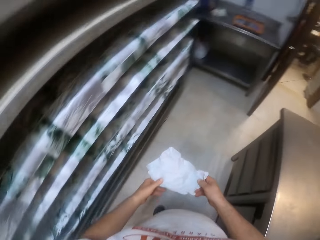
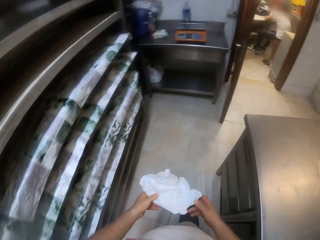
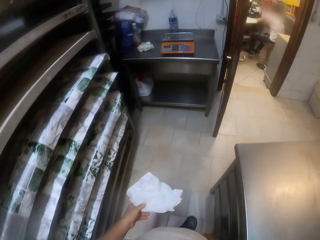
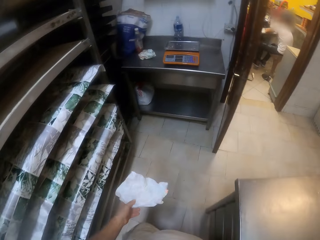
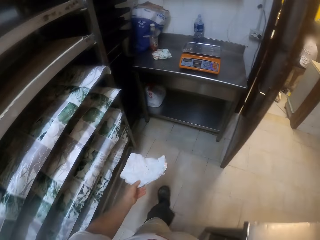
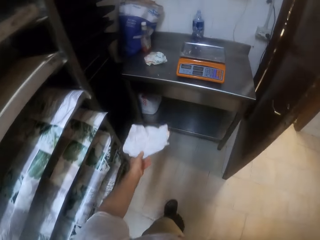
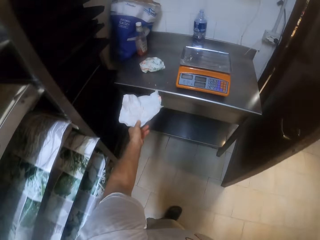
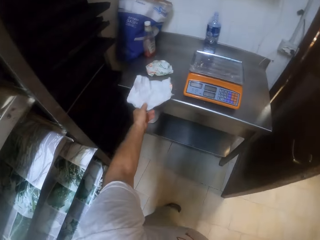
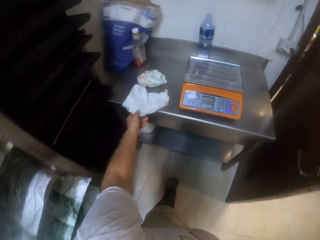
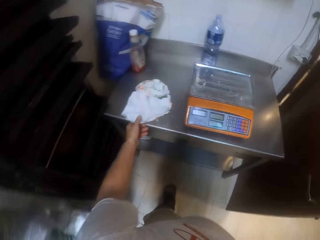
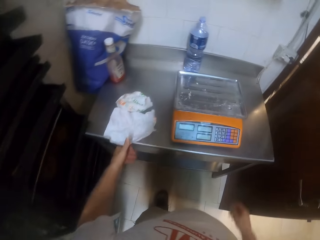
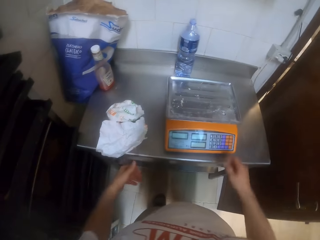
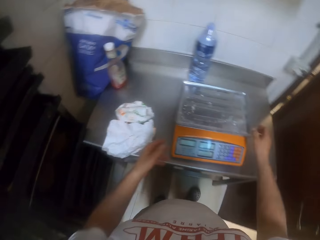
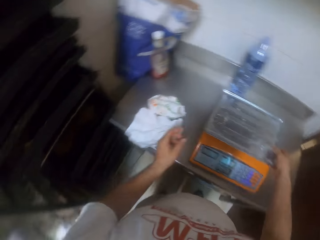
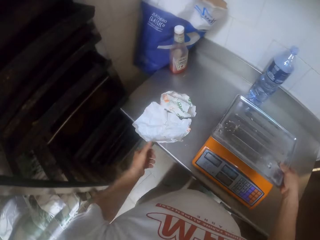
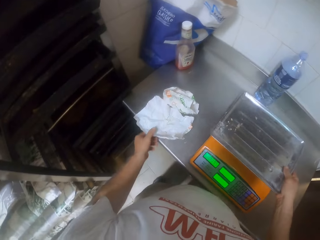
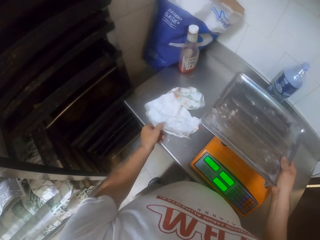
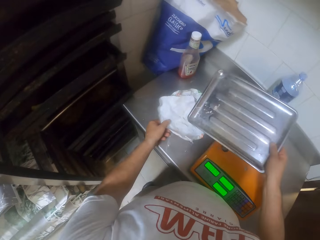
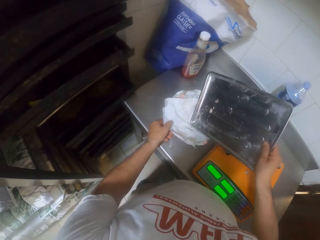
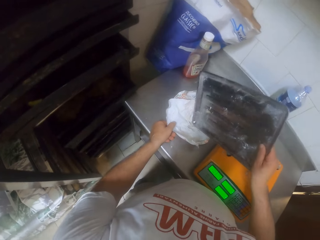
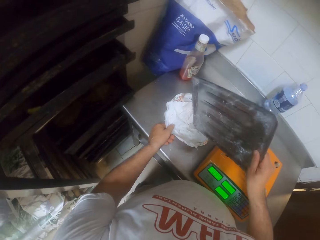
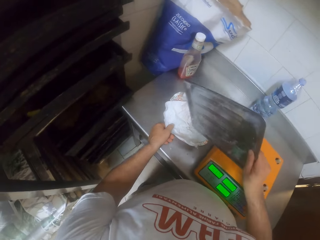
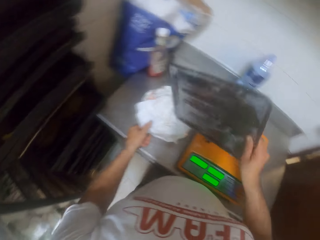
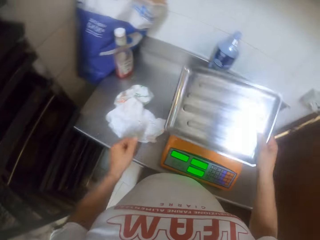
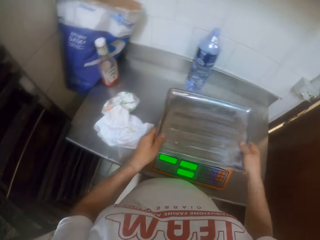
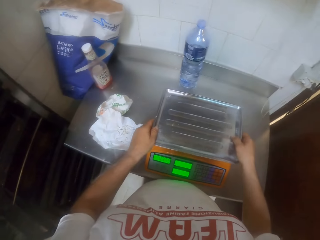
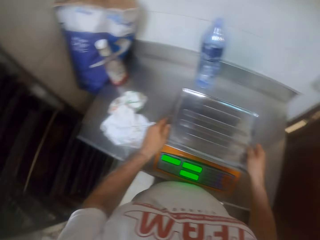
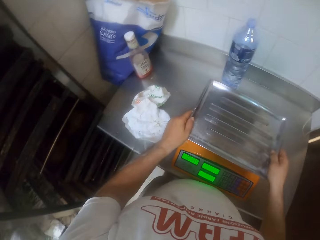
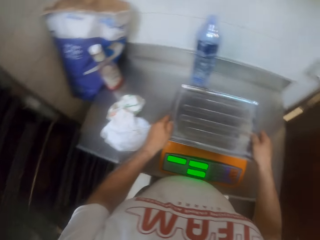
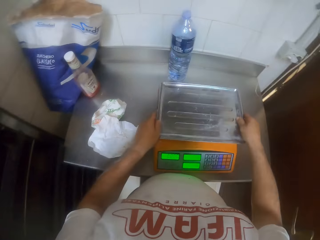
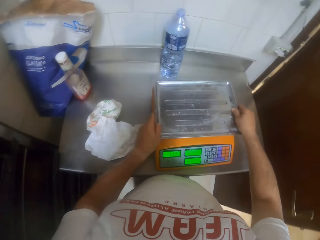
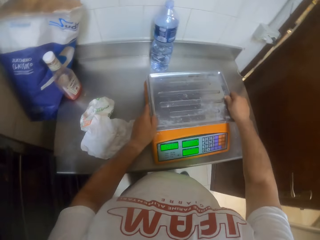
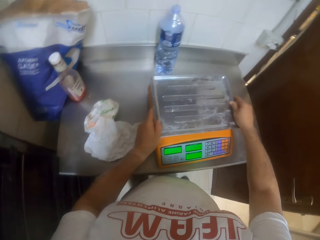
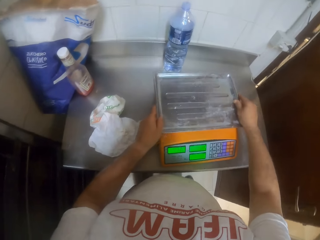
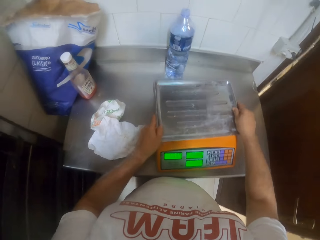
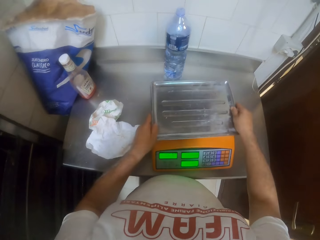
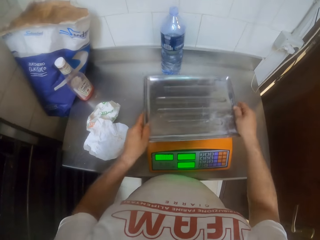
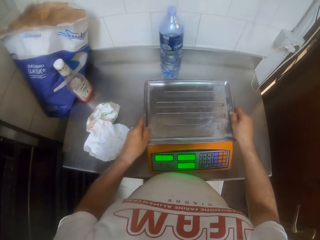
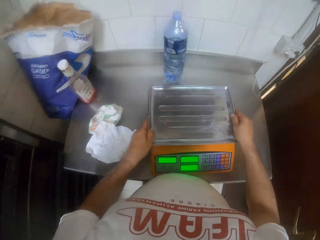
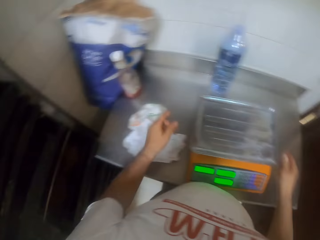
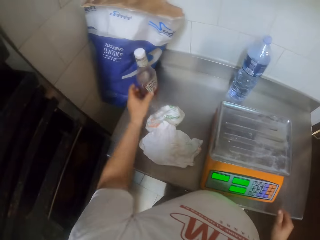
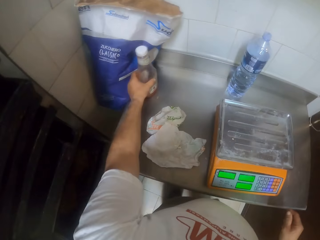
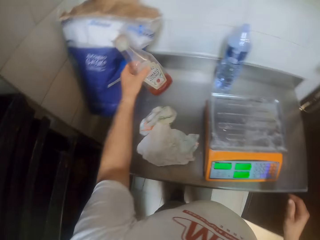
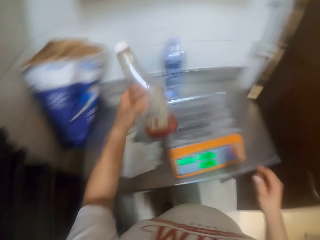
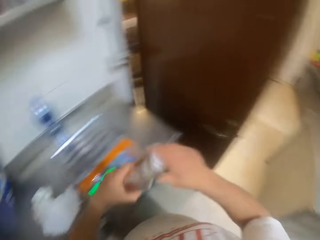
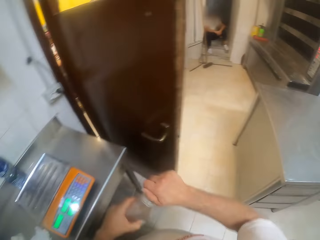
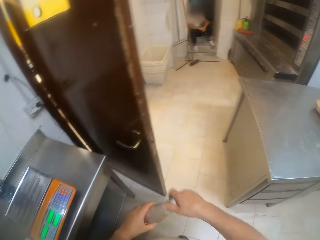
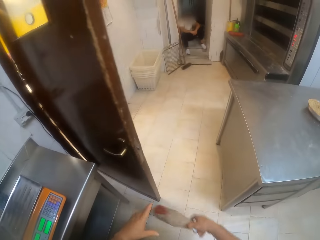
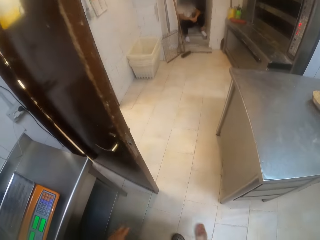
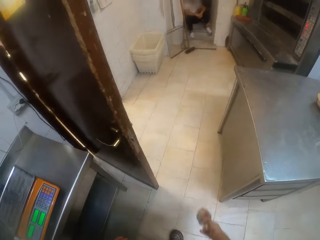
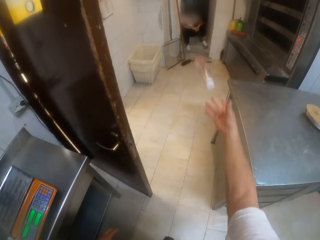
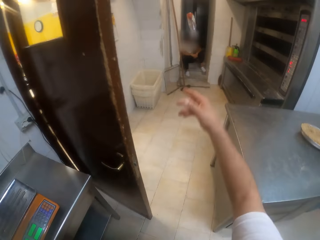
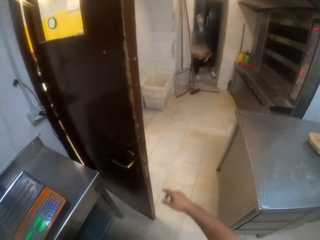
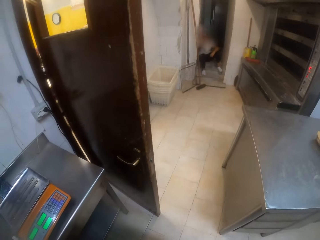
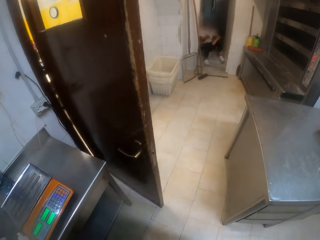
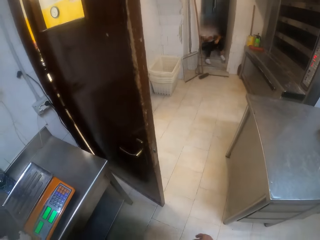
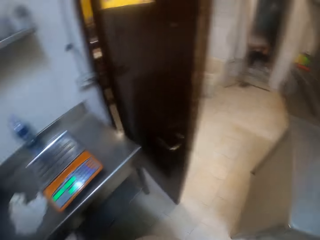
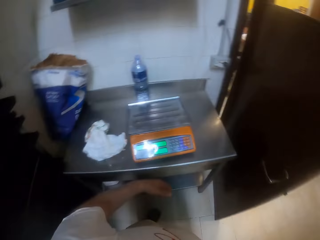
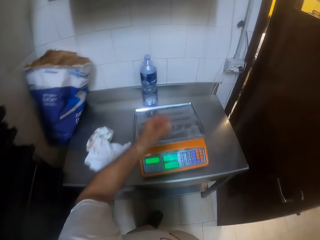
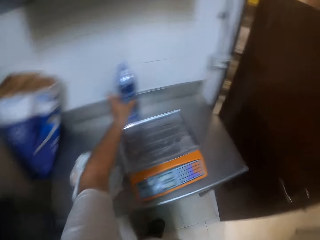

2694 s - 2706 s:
The camera wearer walks around in the room. He drops the paper on the table with his left hand. He pours the dust on the tray on the weighing scale on the table with his right hand into the paper on the table. He holds the paper on the table with his left hand. He picks up the tray. He drops the tray on the weighing scale on the table with both hands. He picks up a bottle of ketchup on the table with his left hand. He passes the bottle of ketchup from his left hand to his right hand. He throws the ketchup to a man with his right hand. The man catches the bottle of ketchup with his right hand.

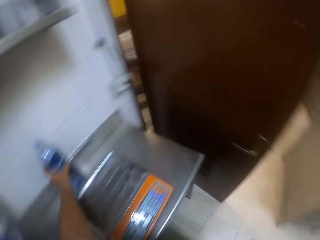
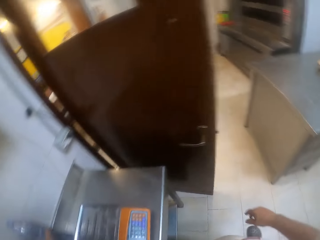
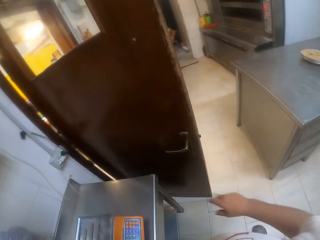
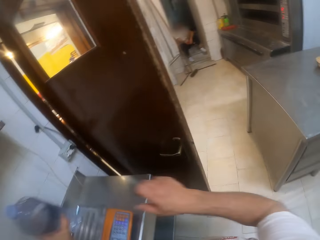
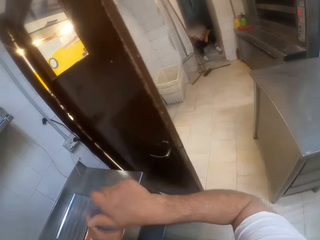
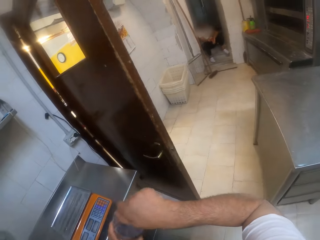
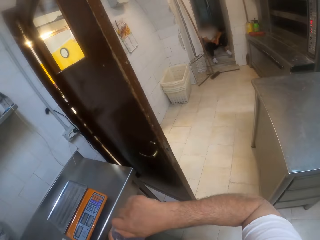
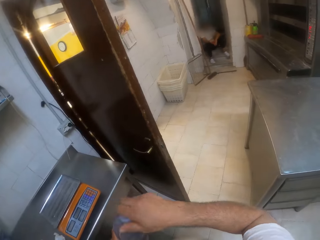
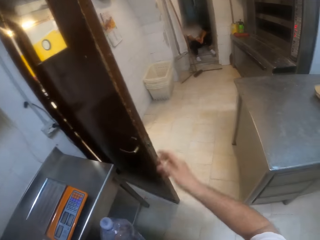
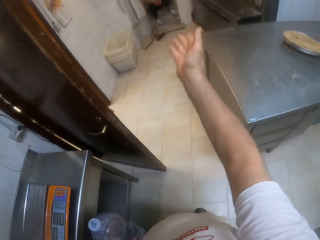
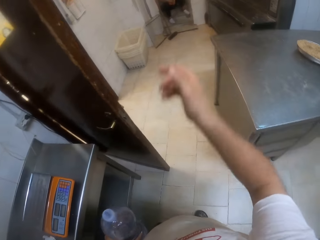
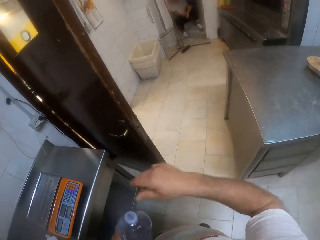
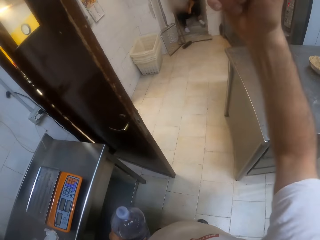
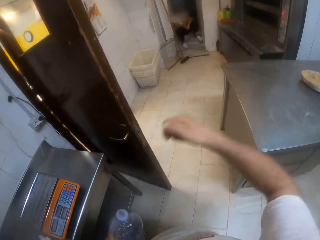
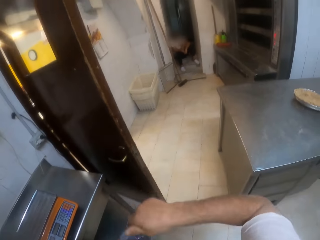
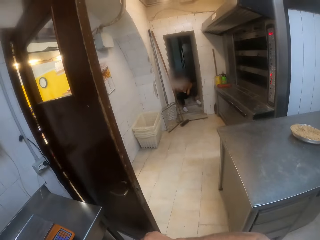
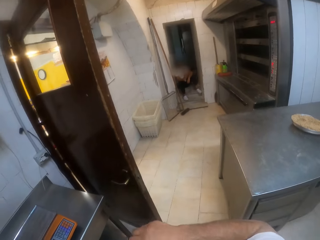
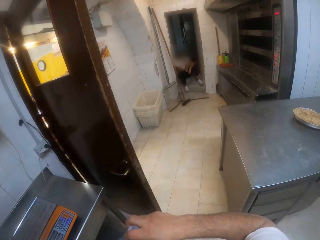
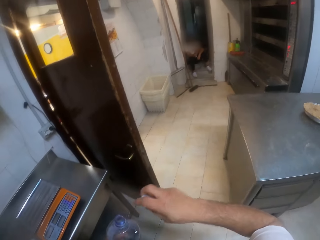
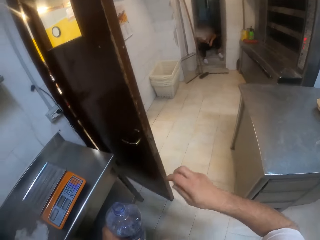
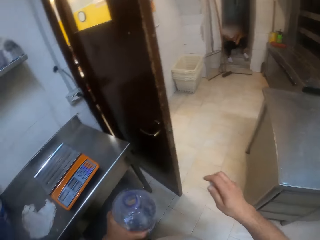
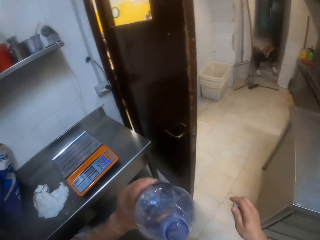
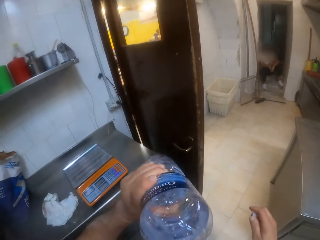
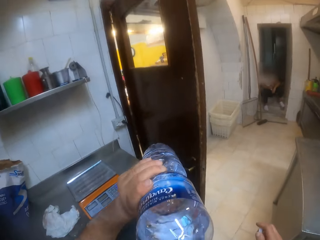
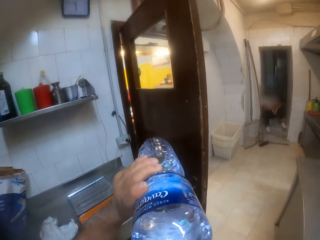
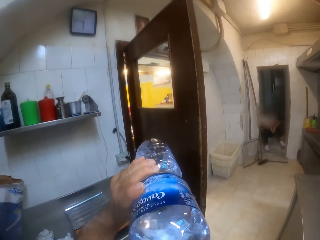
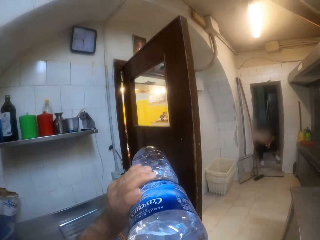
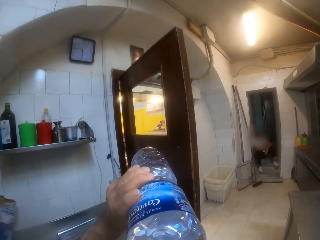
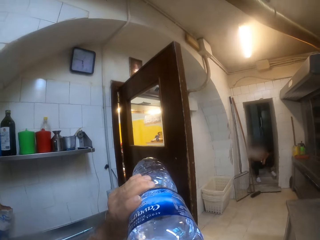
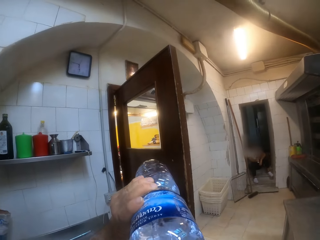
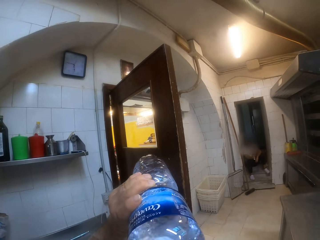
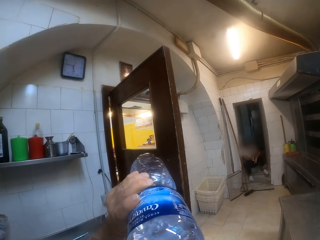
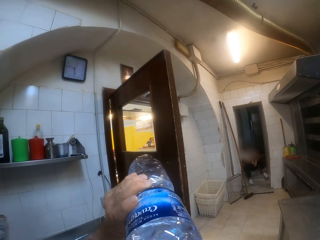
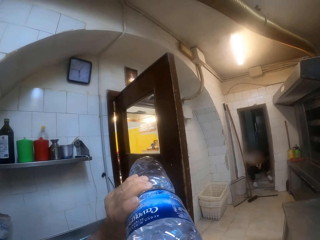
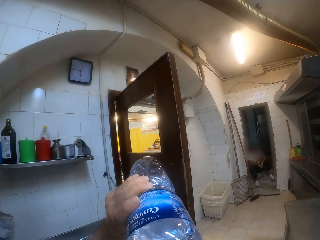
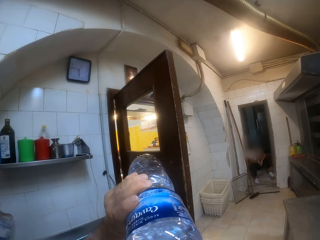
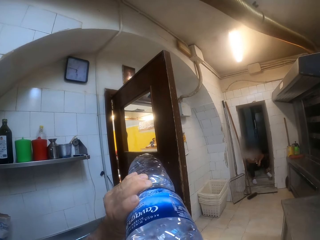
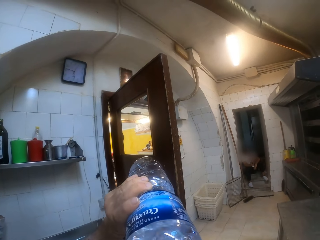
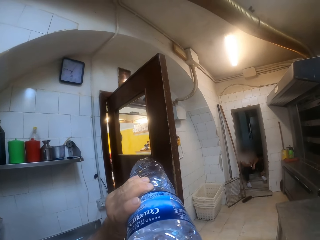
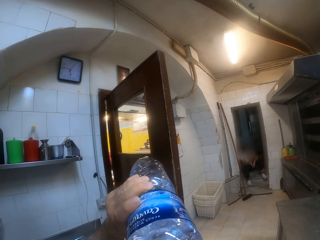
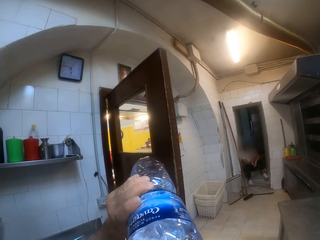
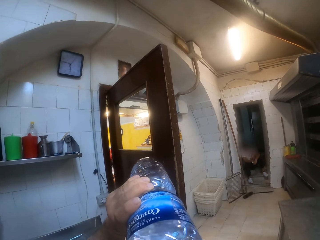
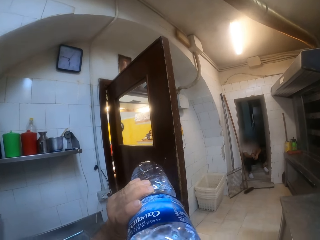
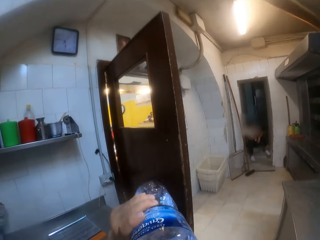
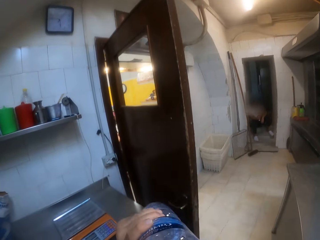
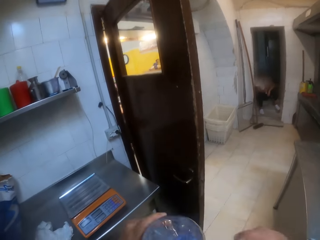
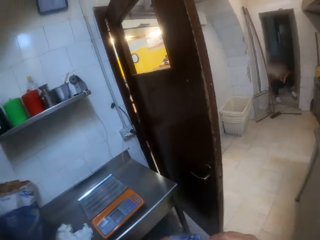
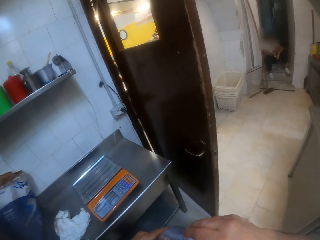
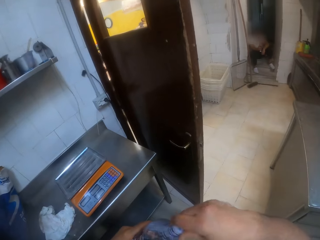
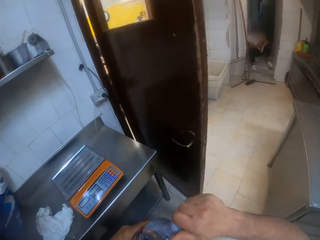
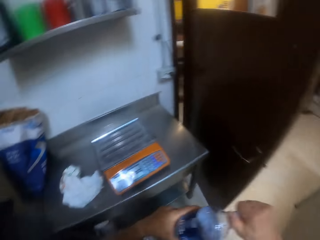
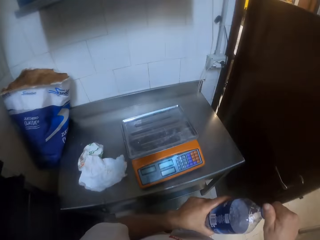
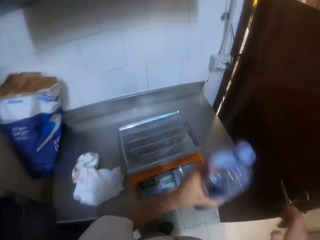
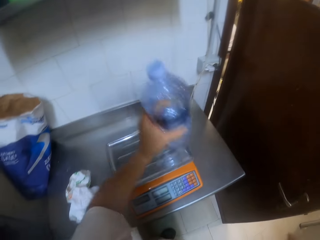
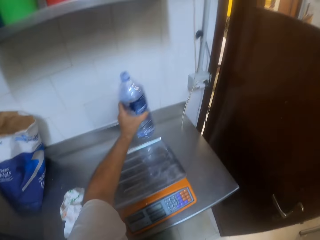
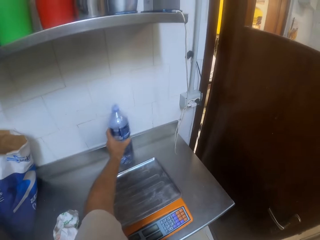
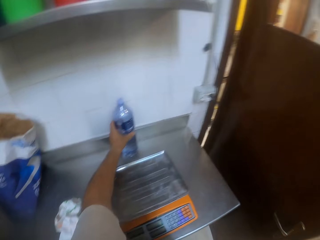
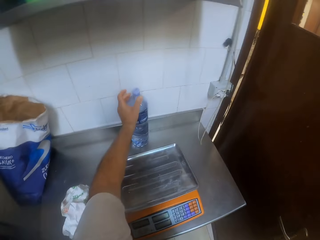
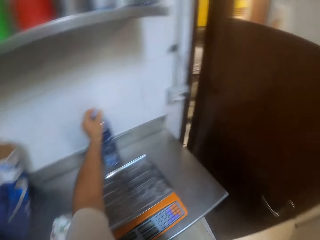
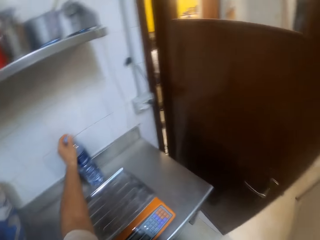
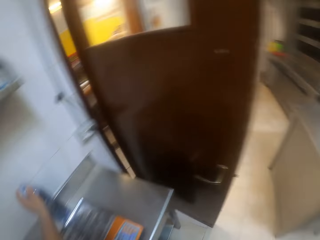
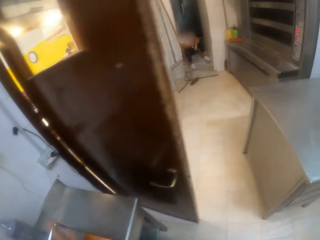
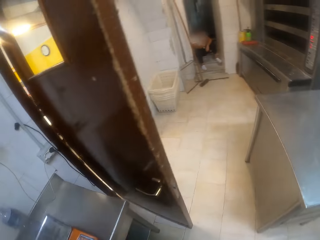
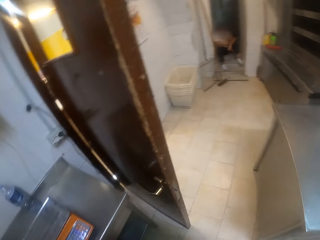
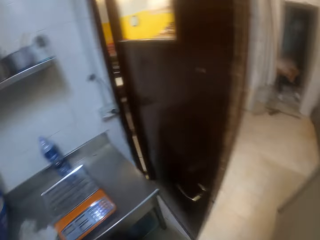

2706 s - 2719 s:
The camera wearer picks up a bottle of water on the table with his left hand. He opens the lid of the bottle of water in his left hand with his right hand. He moves the hand. He drinks from the bottle of water in his left hand. He closes the bottle of water in his left hand with the lid in his right hand. He drops the bottle of water on the table with his left hand.
